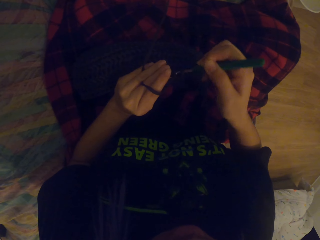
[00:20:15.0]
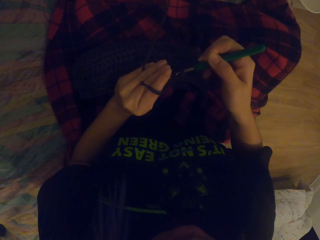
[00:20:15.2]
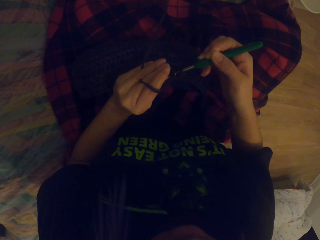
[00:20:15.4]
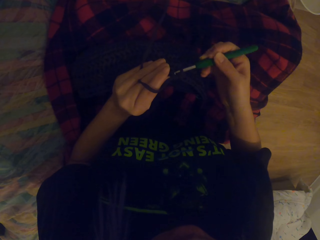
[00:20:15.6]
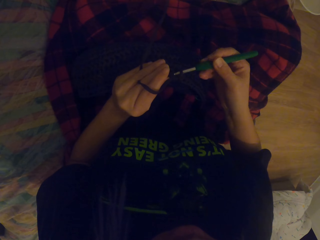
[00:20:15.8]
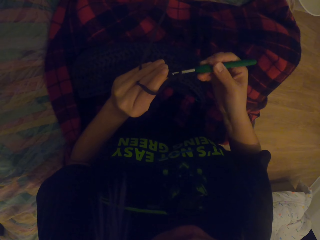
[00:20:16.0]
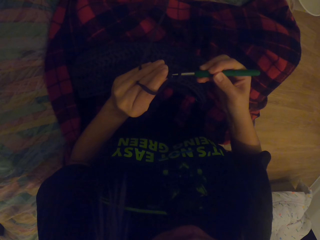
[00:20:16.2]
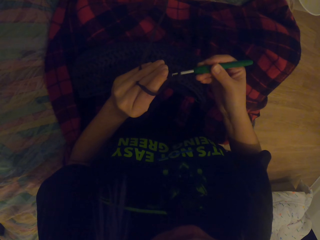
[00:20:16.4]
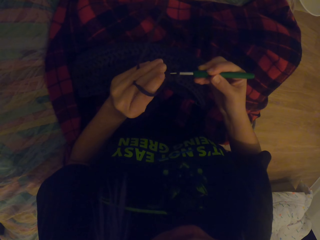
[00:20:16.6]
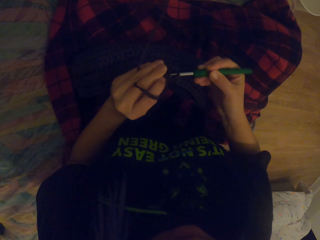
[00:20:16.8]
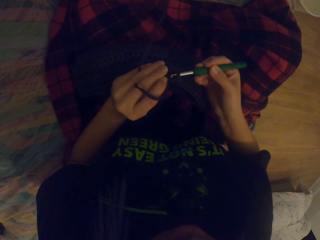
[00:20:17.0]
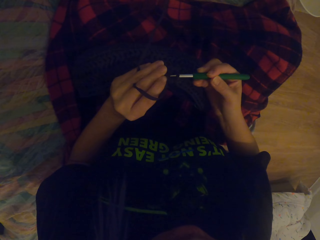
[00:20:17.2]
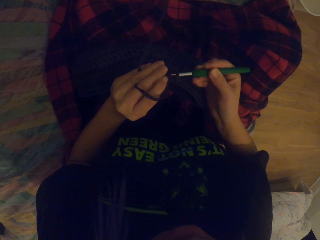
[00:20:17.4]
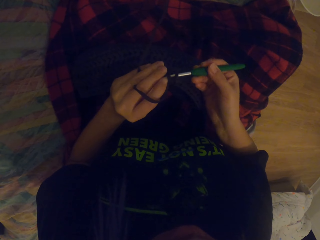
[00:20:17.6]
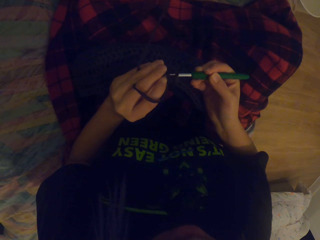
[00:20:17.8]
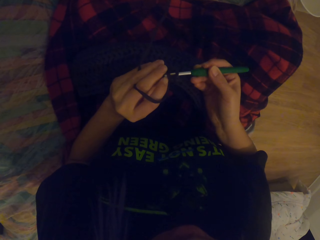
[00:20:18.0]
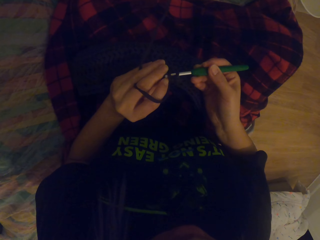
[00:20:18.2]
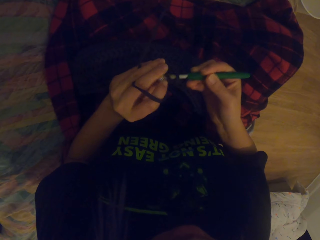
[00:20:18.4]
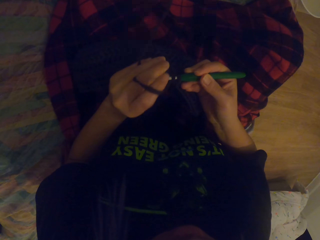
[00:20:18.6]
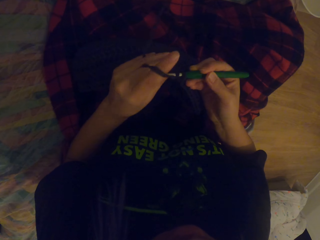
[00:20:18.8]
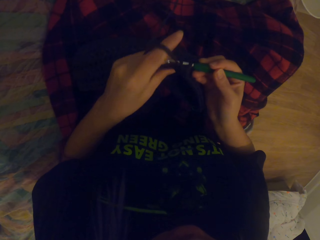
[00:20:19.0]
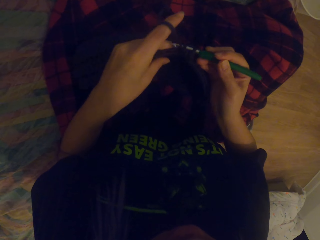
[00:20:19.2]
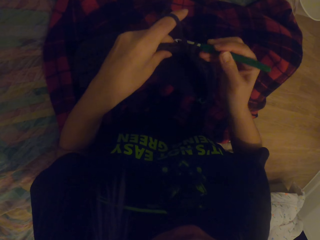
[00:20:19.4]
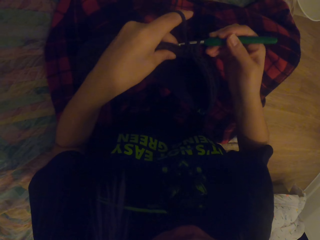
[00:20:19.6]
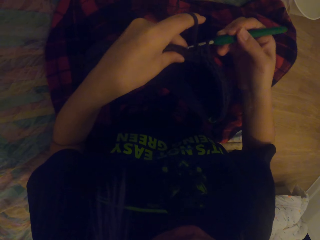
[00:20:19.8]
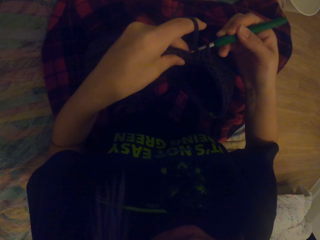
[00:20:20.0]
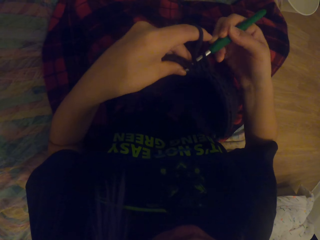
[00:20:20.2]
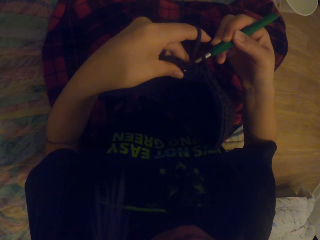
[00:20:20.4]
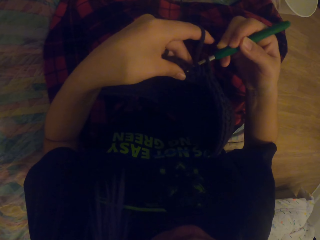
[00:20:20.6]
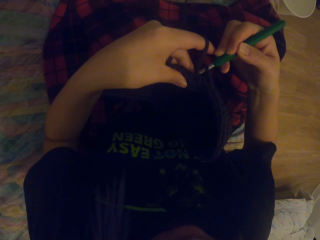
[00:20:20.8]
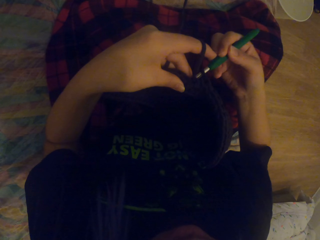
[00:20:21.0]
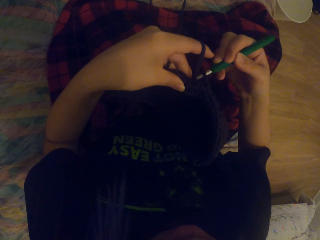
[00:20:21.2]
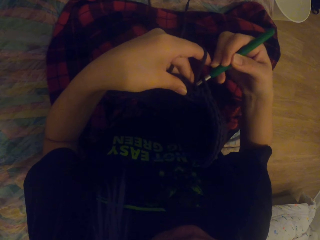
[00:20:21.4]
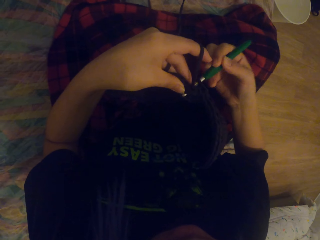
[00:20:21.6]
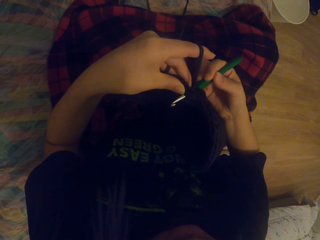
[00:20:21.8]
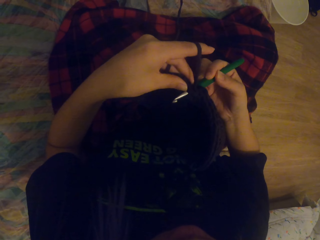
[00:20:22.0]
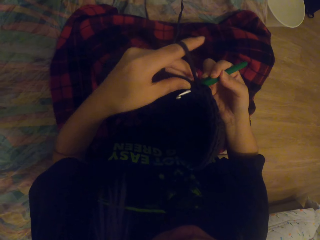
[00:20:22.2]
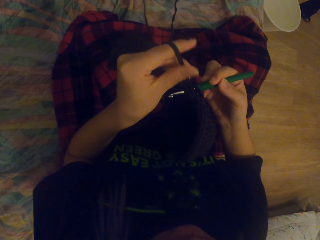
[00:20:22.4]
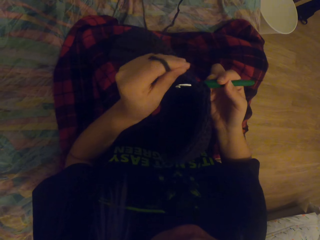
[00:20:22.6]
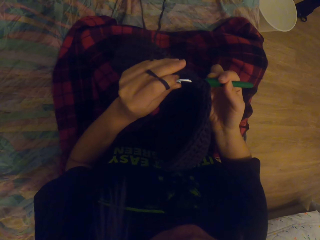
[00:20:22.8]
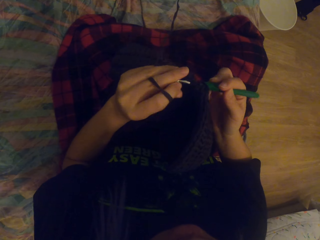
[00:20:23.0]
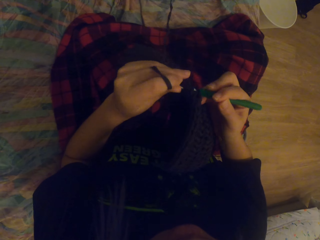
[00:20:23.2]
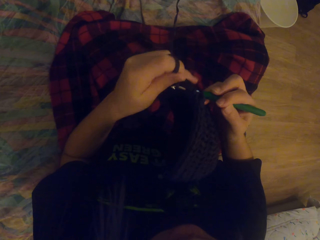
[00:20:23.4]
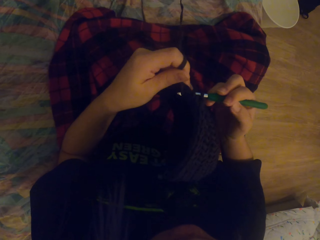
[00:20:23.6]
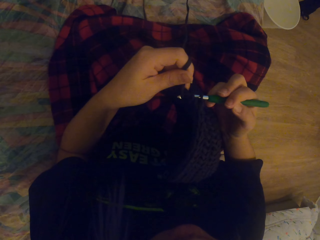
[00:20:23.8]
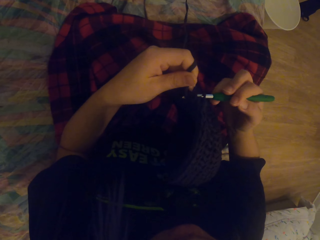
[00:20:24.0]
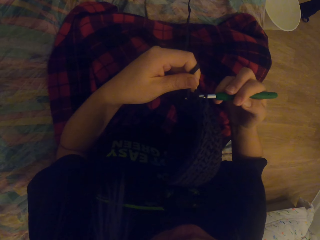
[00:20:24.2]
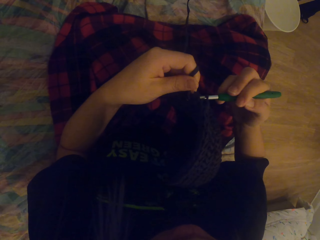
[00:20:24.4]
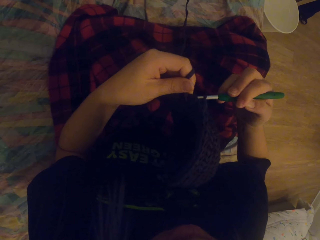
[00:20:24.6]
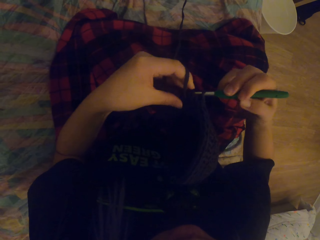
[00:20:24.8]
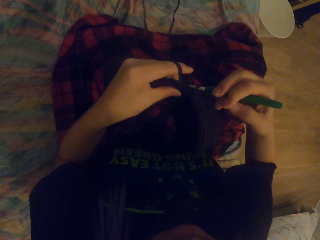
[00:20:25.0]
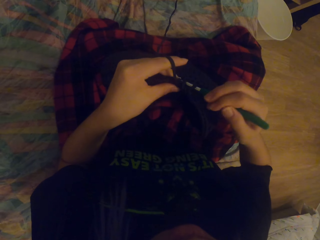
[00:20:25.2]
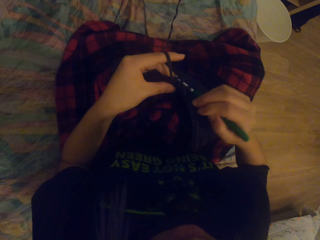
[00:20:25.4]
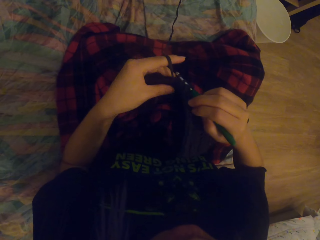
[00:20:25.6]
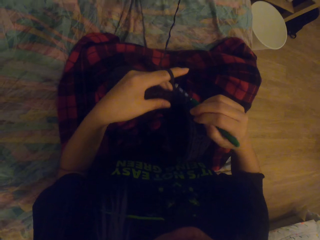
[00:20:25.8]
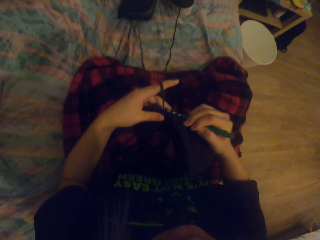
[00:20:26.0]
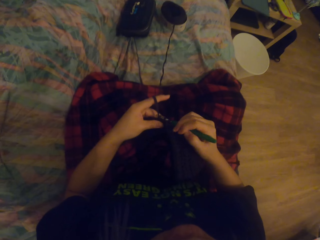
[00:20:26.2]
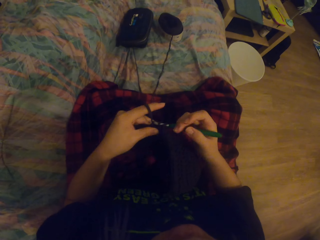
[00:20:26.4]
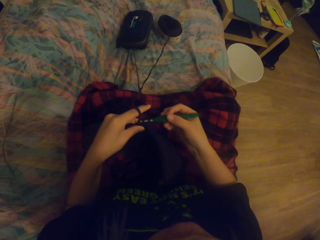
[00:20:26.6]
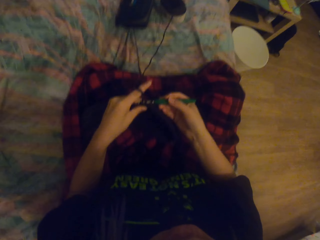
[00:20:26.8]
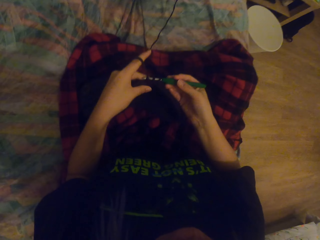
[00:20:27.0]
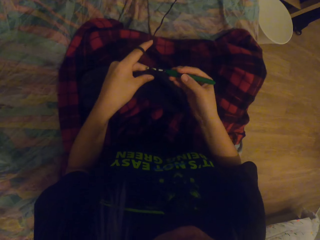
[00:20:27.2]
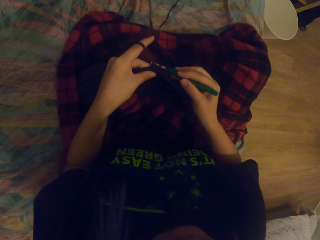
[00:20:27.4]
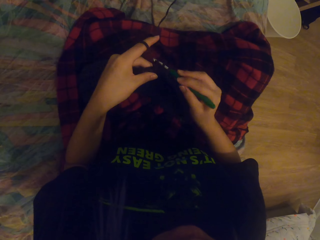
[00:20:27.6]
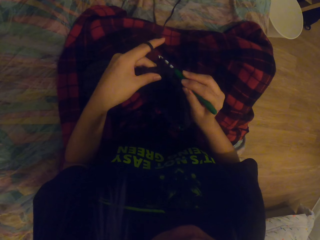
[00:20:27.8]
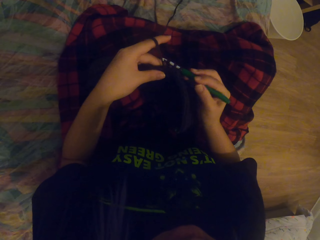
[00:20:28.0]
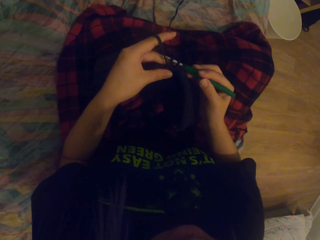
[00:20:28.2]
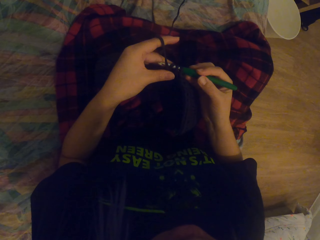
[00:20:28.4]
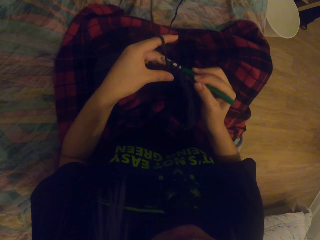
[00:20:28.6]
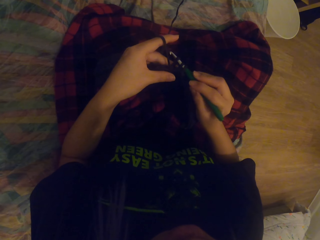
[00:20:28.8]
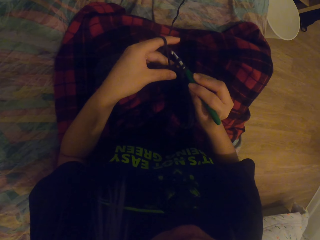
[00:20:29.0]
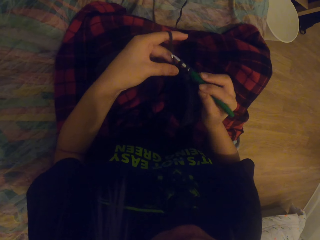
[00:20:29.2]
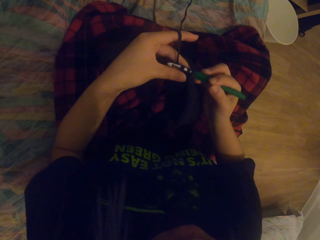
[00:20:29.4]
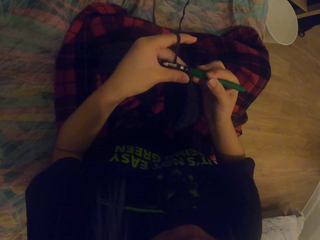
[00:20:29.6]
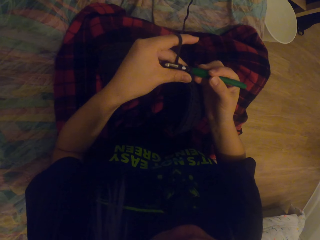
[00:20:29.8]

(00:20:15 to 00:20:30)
The camera wearer rolls the thread on the needle. They knit the fabric with the needle. They put the fabric on the lap. They knit the fabric with the needle.

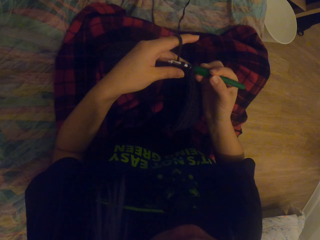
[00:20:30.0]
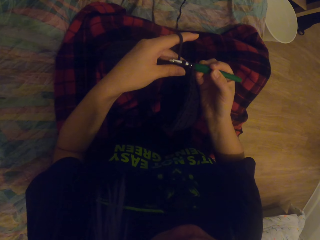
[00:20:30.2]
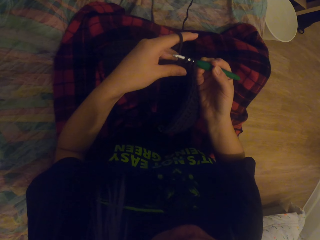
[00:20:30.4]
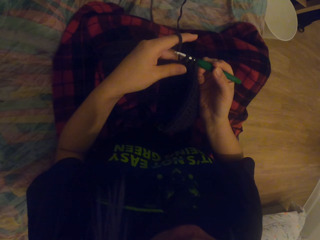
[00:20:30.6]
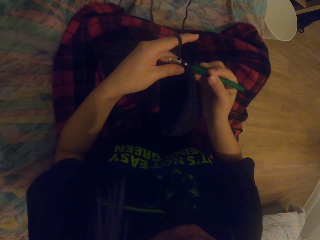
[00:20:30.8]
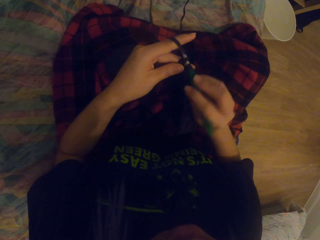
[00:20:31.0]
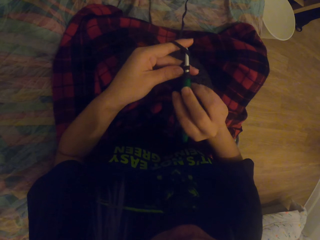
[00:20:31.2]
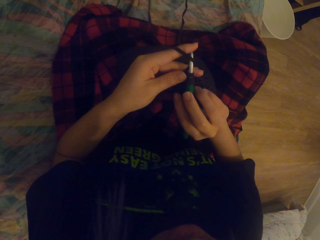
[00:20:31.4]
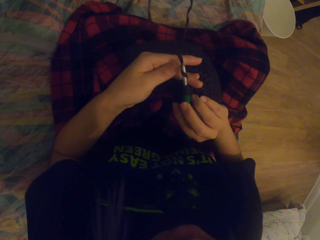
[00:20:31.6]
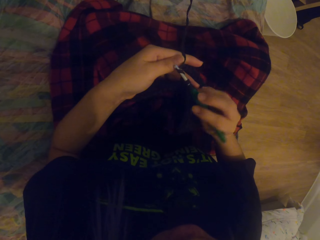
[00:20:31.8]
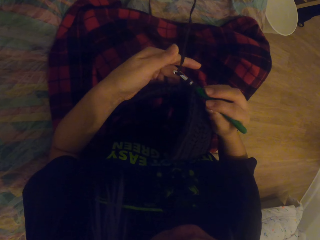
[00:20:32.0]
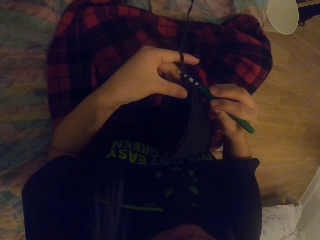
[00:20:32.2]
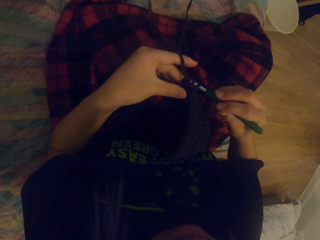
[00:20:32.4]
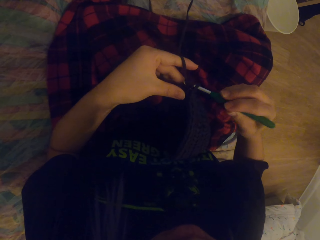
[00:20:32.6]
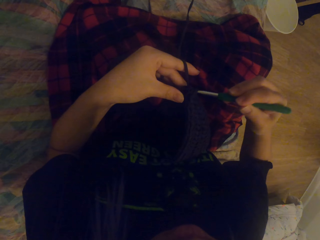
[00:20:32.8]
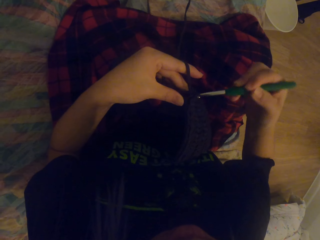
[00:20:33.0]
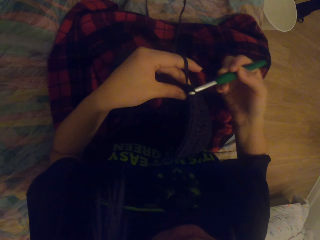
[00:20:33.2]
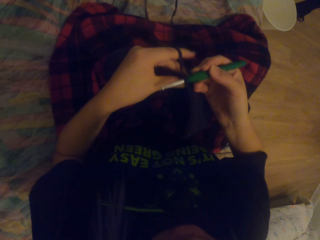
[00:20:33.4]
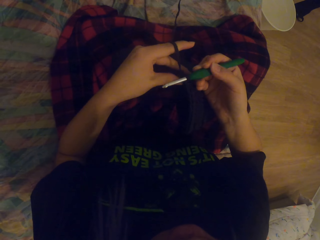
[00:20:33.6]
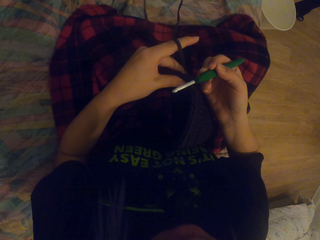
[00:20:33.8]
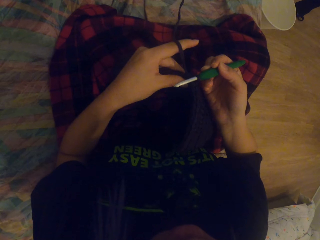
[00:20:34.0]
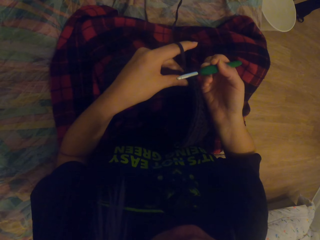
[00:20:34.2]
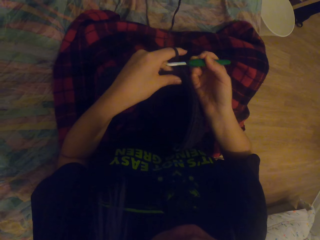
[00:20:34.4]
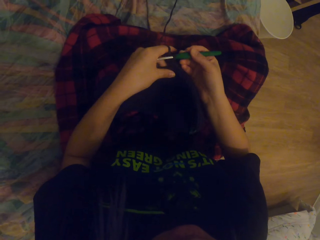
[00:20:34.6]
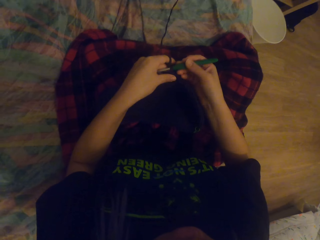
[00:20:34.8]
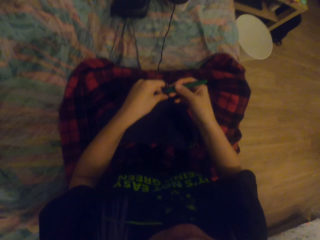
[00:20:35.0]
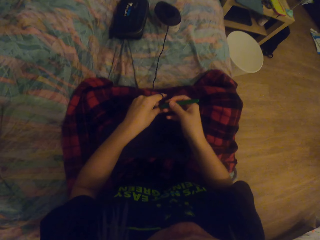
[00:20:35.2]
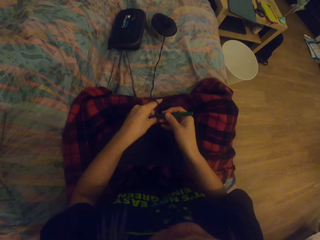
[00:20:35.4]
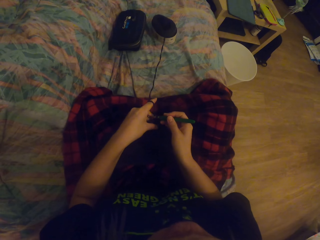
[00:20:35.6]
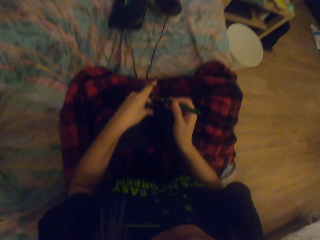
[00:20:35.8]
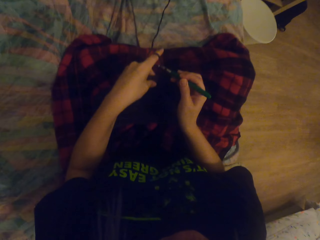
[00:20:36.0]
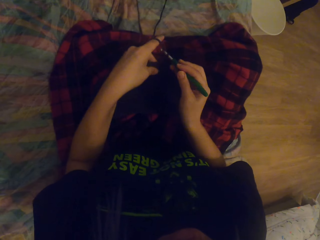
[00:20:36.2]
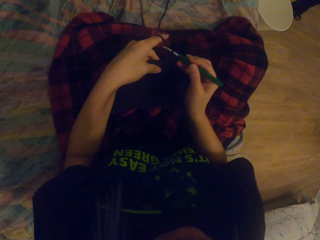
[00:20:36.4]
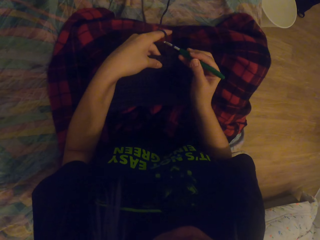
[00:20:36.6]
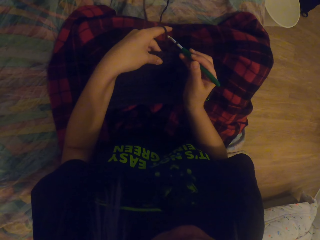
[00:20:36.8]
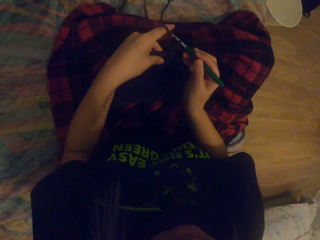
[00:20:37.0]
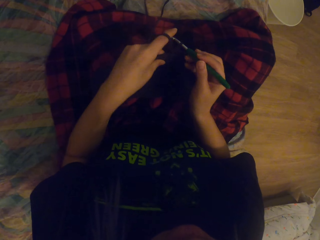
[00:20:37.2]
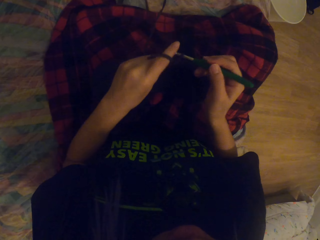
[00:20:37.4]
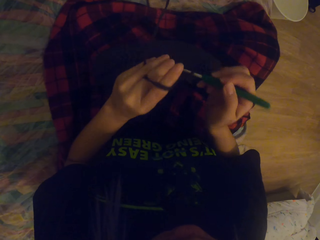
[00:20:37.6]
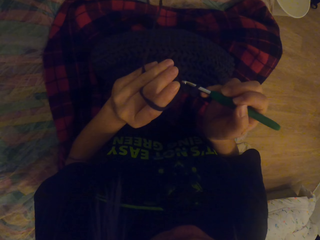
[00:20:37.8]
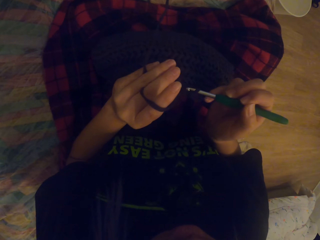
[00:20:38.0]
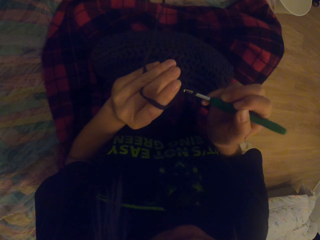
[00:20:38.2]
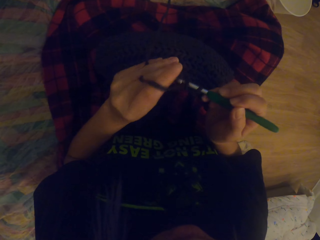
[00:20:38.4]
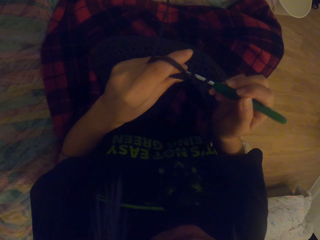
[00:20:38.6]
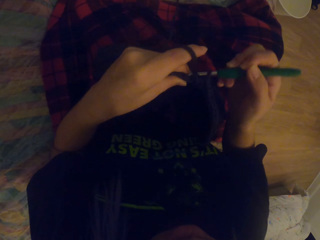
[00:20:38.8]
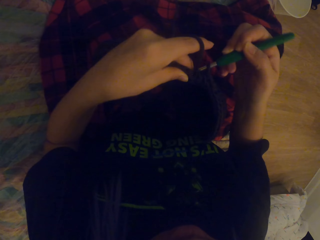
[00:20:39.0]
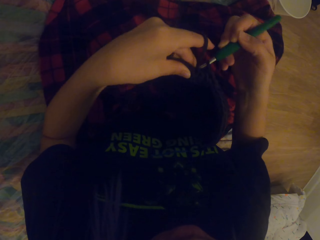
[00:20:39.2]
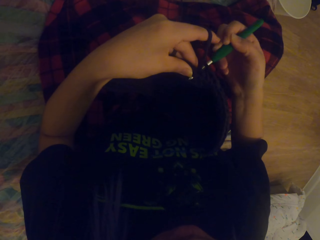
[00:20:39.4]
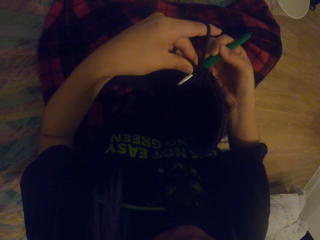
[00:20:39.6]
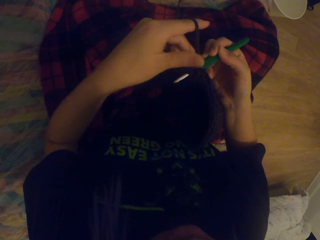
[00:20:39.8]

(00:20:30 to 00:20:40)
The camera wearer puts the fabric on the lap. They lift the fabric. They knit the fabric with the needle.
